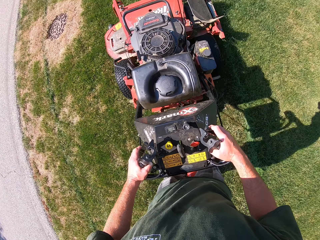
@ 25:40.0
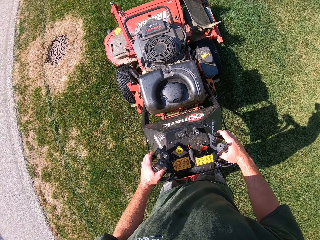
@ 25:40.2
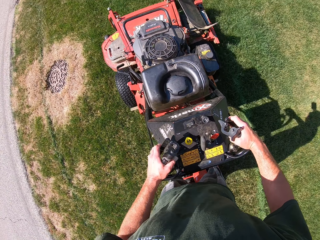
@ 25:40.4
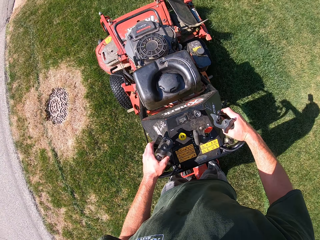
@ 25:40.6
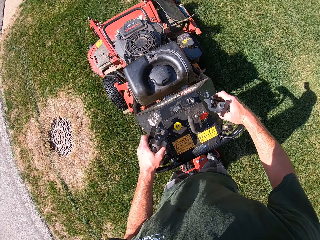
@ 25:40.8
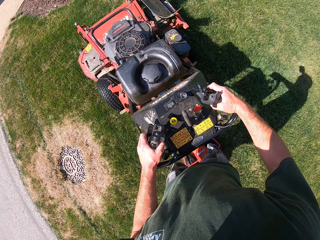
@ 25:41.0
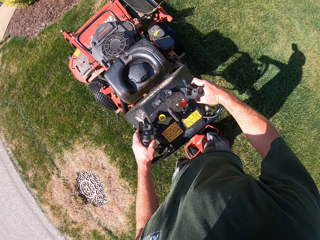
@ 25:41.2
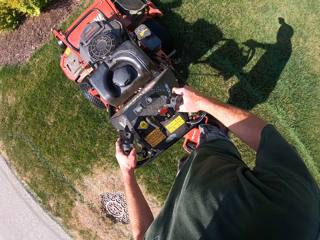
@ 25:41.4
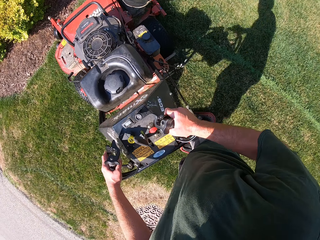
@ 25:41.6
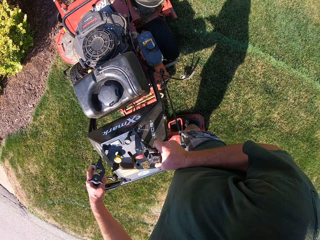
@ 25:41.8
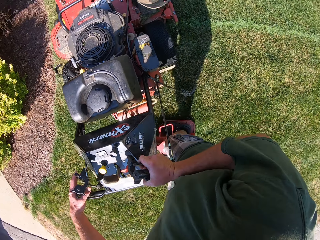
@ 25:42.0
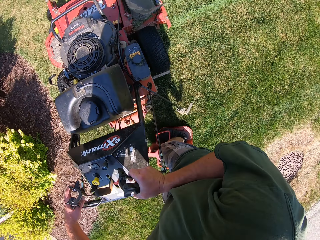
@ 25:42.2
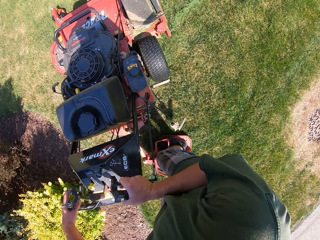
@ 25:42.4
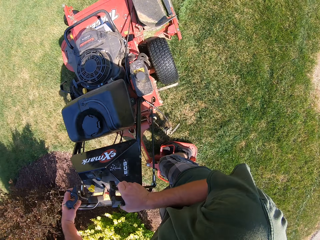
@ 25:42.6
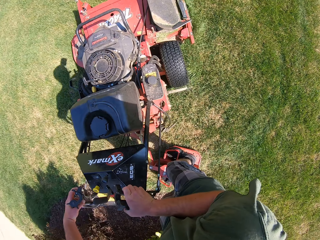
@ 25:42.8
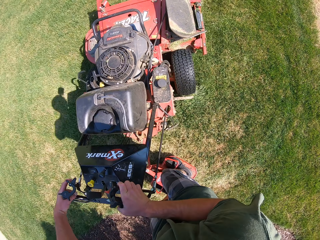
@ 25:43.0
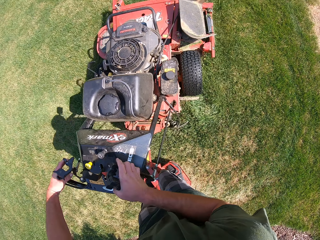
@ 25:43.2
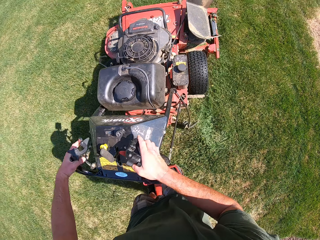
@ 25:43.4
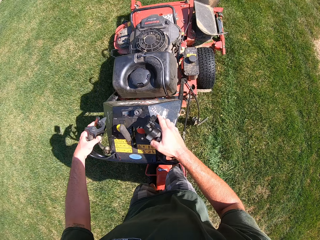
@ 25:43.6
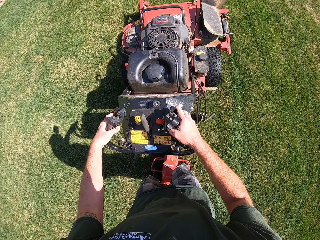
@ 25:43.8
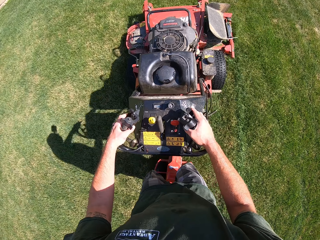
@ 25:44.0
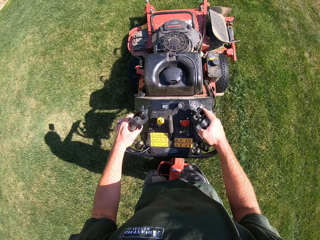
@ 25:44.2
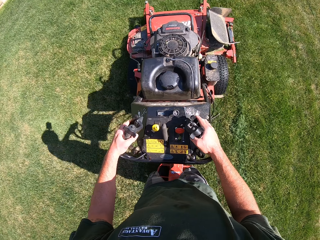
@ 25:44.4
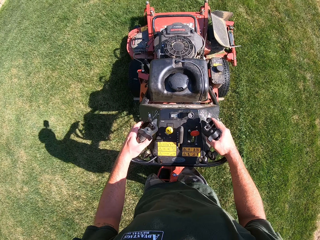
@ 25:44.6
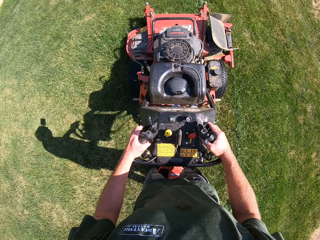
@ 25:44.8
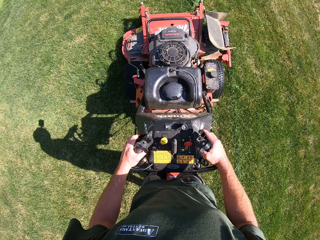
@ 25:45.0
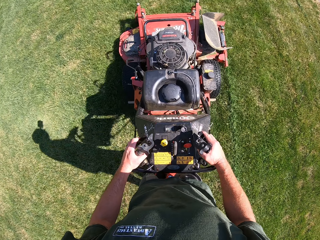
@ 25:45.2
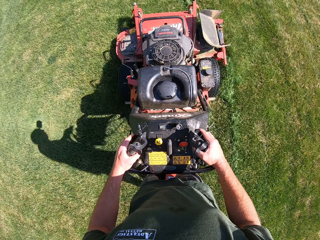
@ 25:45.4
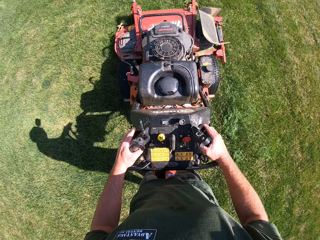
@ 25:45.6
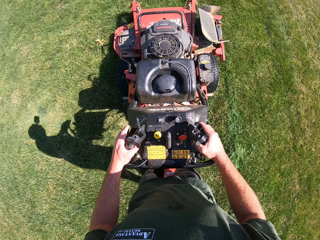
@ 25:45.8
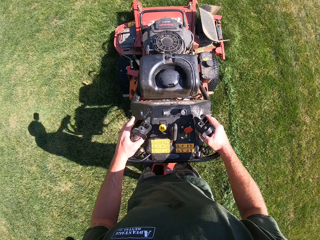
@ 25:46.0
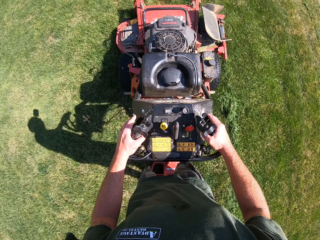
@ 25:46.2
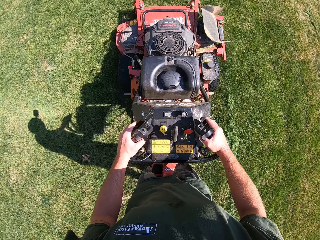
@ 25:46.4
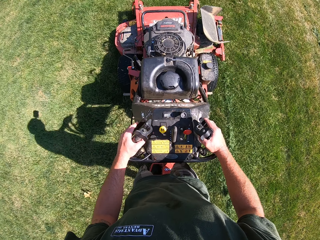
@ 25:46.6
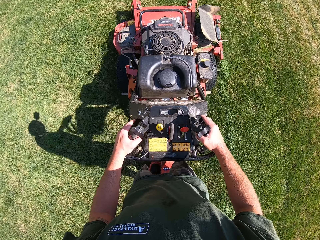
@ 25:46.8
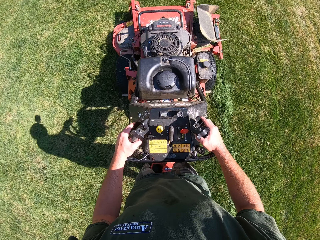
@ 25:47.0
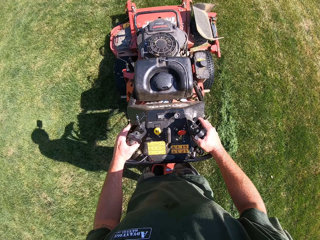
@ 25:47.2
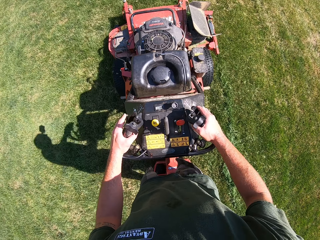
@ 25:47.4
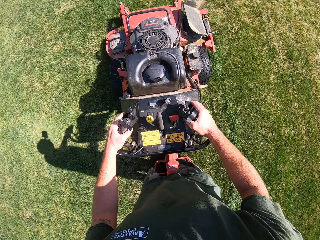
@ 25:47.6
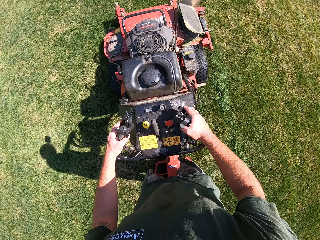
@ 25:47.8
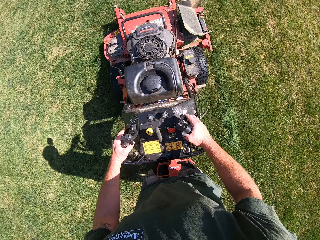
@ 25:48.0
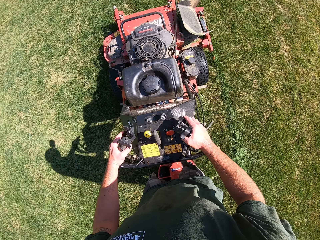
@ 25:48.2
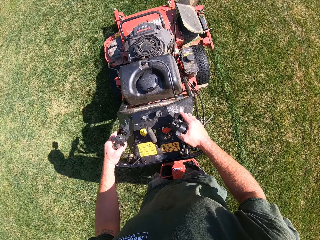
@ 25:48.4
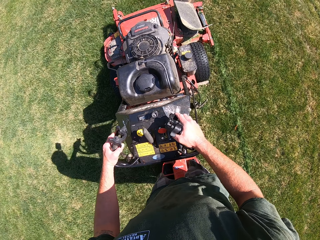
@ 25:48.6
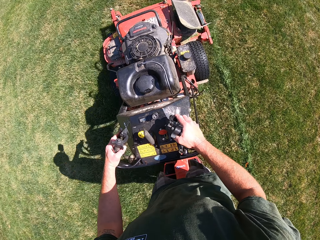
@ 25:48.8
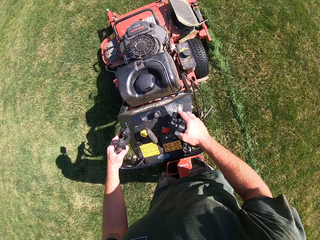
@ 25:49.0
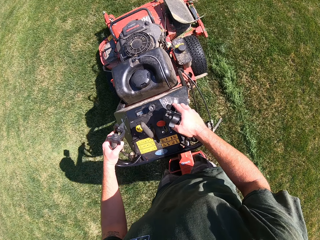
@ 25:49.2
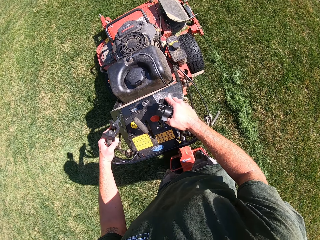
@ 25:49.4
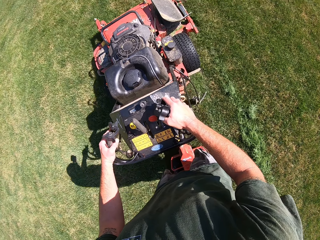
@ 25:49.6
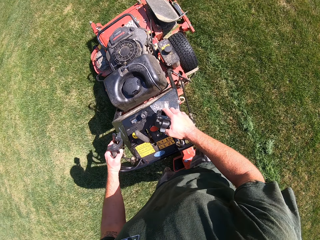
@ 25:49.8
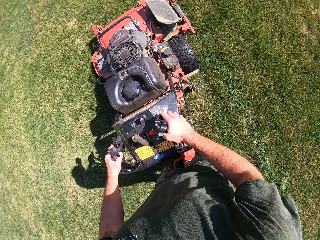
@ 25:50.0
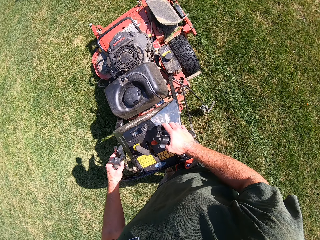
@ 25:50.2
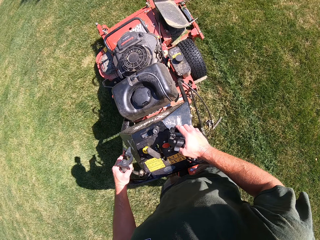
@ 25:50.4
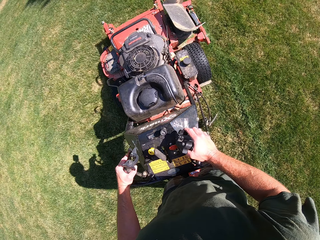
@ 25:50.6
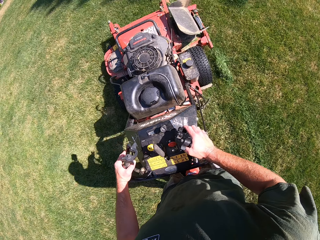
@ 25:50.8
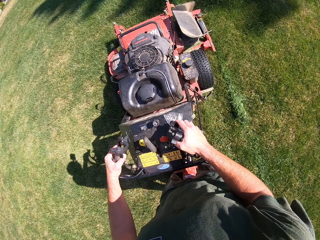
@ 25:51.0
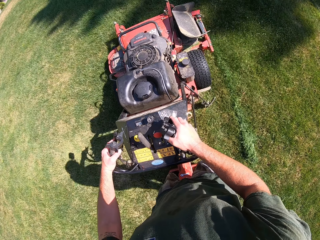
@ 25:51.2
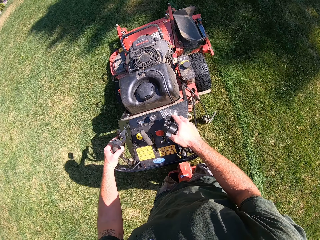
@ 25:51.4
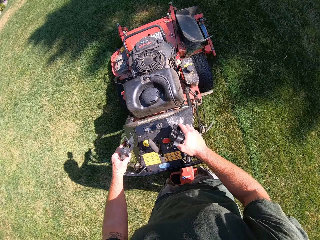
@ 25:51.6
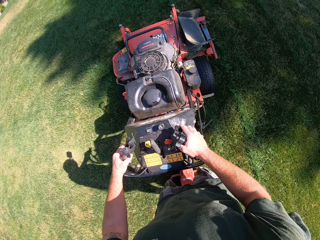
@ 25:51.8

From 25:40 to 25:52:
The camera wearer turns the lawn mower in a clockwise direction on the lawn. They cut grass with the lawn mower.

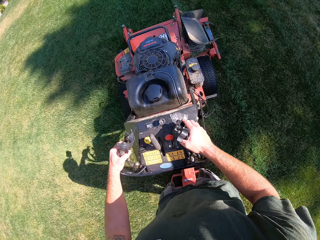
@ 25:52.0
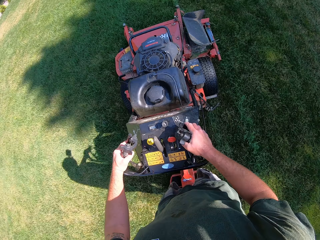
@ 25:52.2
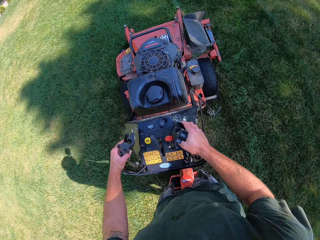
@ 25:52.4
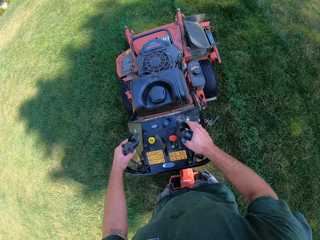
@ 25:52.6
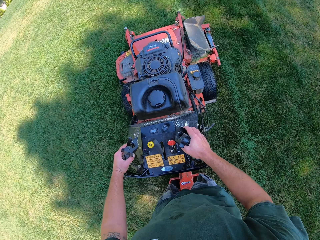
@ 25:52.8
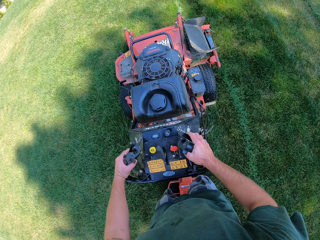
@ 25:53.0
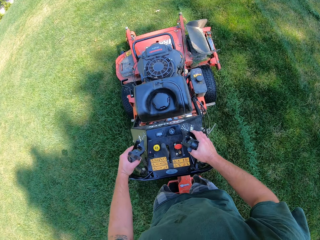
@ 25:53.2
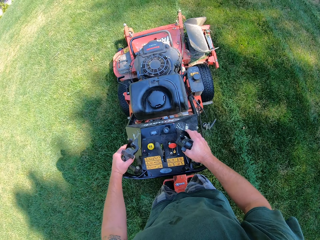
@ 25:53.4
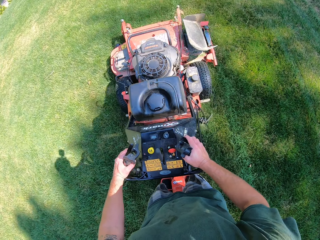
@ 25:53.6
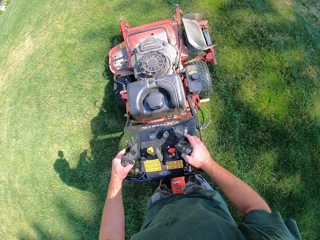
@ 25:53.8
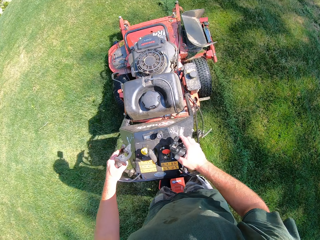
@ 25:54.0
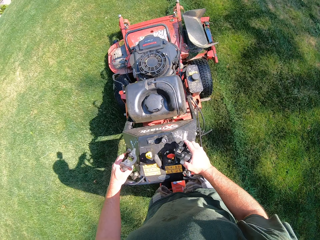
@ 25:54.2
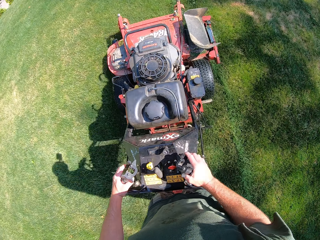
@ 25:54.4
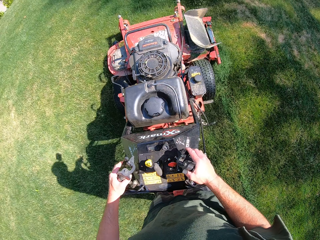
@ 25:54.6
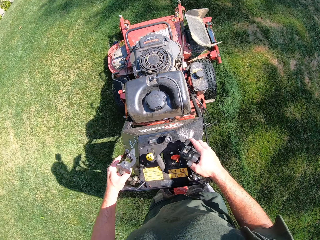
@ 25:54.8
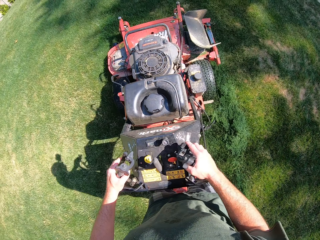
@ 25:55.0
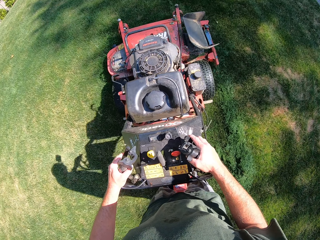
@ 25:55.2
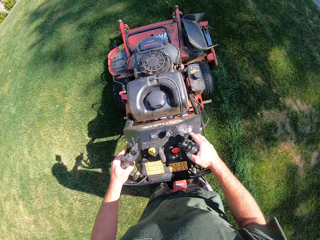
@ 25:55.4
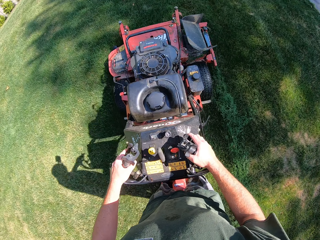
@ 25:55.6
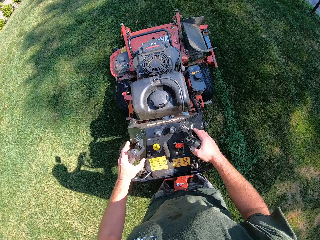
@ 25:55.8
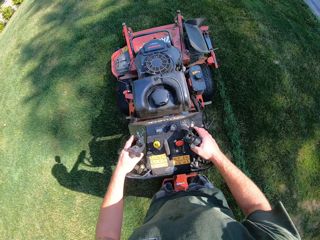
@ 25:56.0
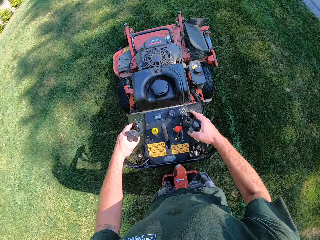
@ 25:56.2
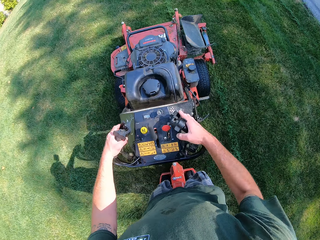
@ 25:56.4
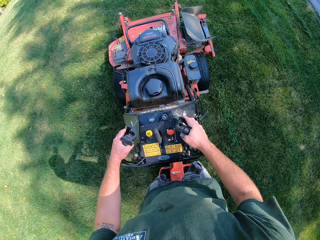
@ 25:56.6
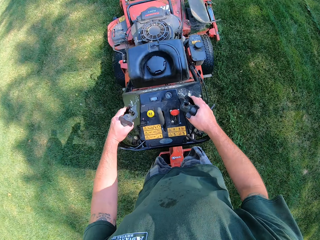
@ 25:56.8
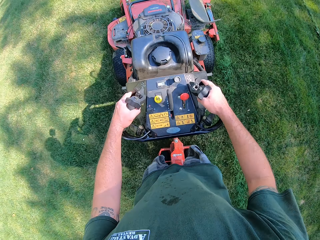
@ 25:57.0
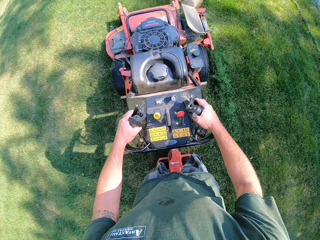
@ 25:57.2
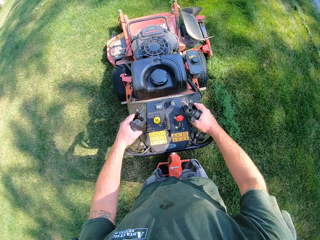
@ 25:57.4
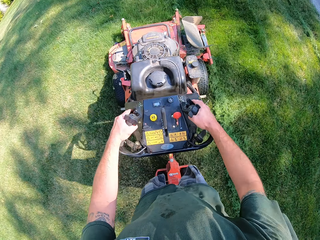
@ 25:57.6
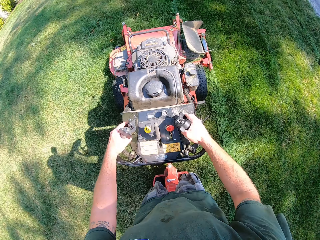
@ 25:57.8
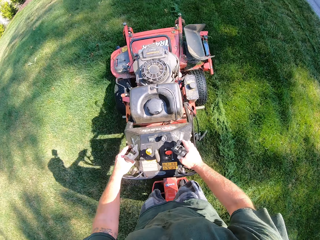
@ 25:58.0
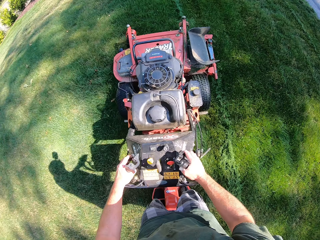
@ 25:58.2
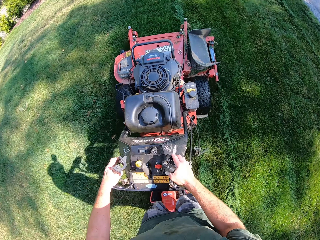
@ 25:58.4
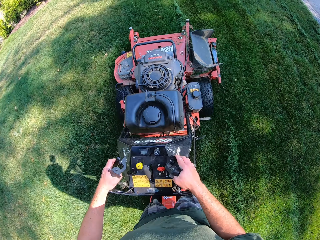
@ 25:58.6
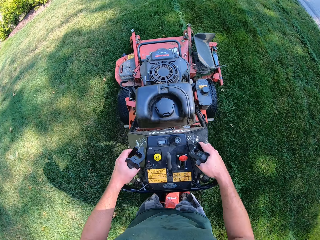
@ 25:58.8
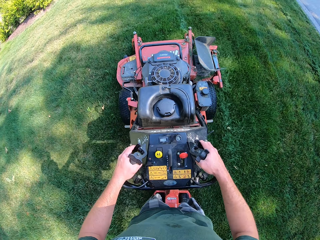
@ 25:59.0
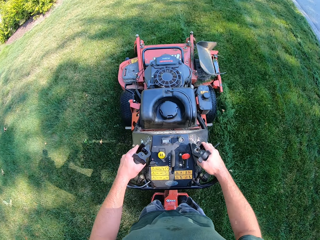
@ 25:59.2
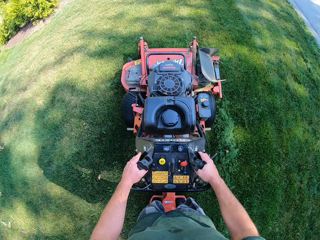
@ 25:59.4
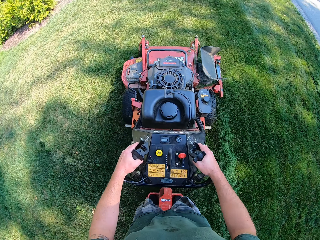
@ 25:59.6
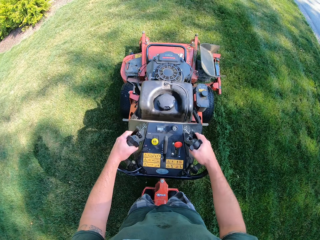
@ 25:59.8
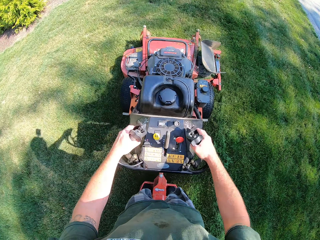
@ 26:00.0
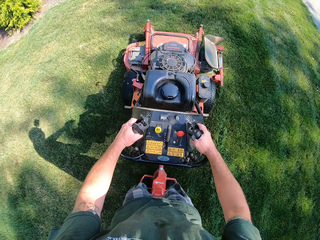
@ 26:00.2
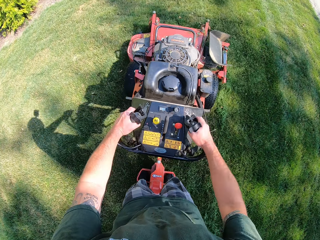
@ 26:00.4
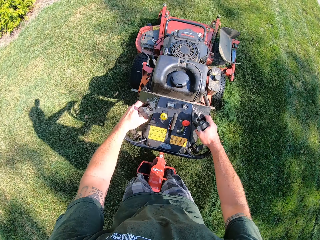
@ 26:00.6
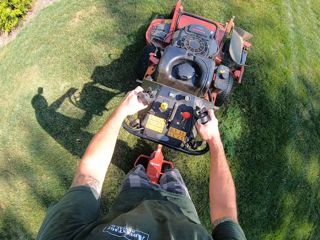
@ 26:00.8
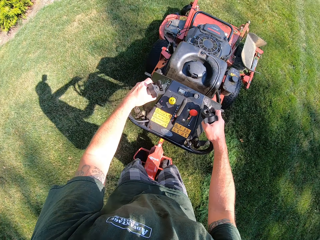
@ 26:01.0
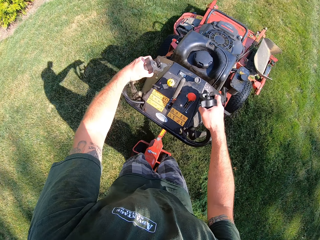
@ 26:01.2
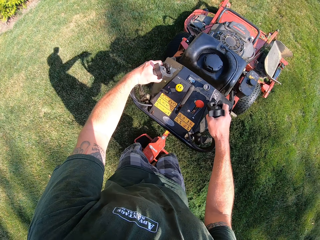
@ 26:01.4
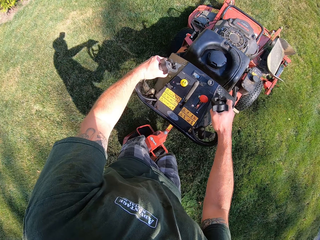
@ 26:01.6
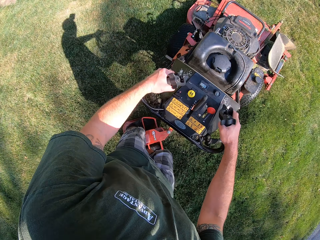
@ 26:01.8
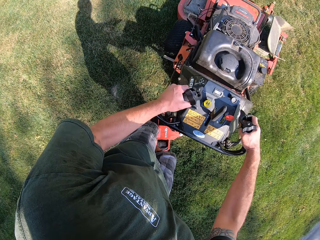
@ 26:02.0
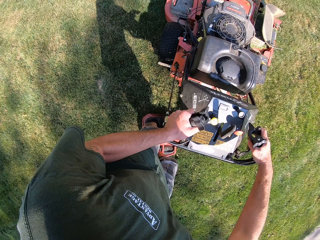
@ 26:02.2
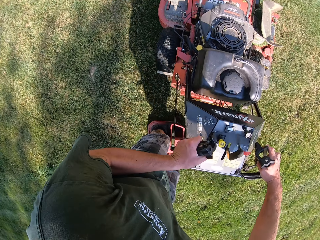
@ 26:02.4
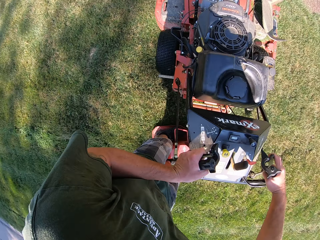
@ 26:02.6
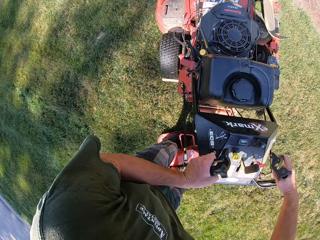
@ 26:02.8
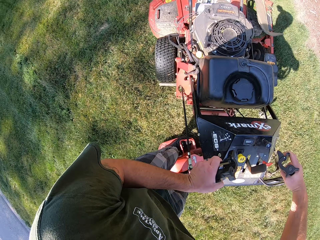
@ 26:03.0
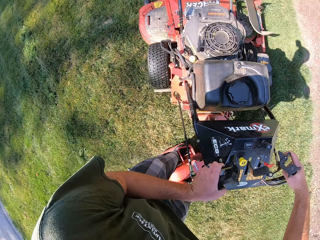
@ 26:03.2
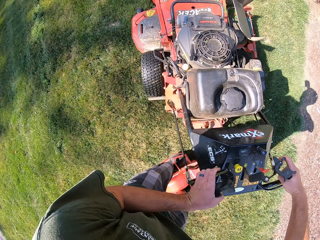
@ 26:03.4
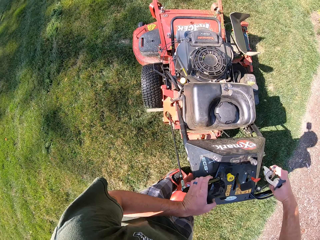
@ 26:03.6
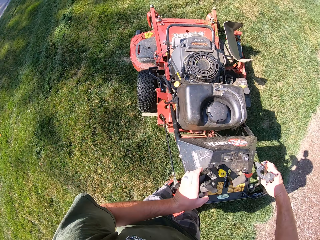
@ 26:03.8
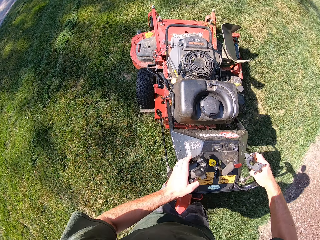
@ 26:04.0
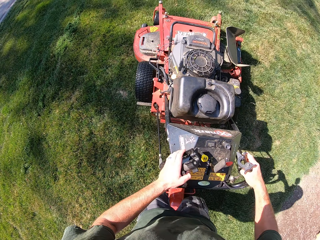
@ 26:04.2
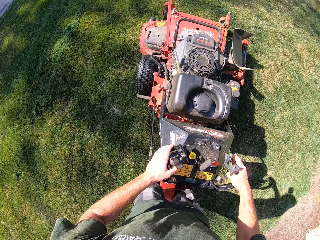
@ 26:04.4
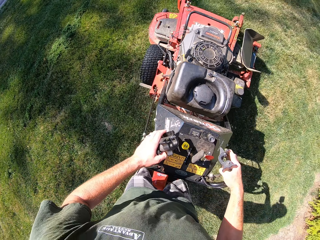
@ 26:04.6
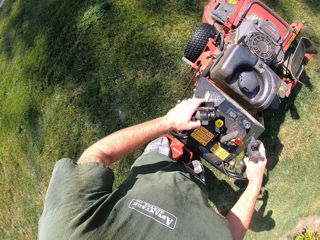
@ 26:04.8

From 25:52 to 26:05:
The camera wearer turns the lawn mower in an anticlockwise direction on the lawn.
